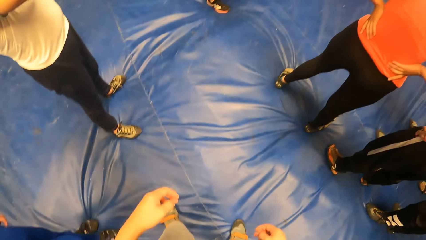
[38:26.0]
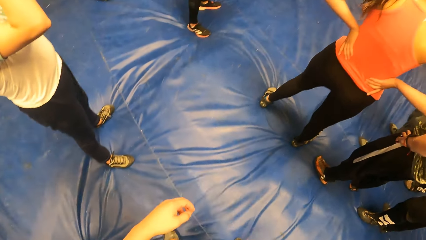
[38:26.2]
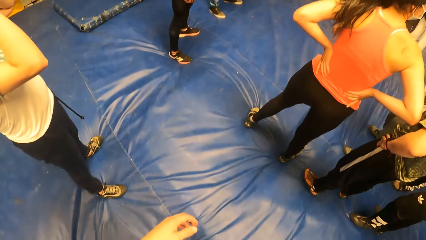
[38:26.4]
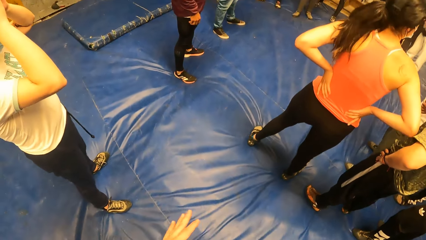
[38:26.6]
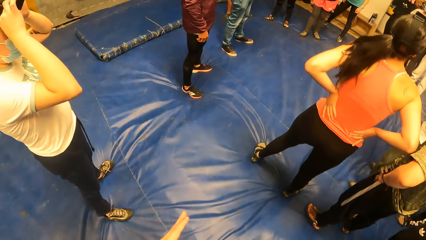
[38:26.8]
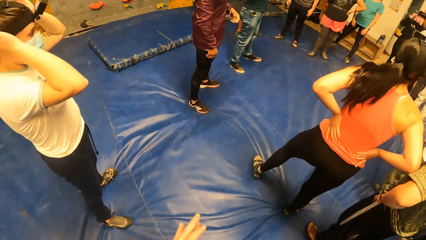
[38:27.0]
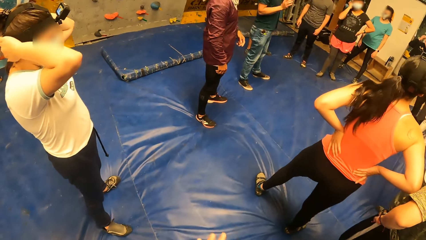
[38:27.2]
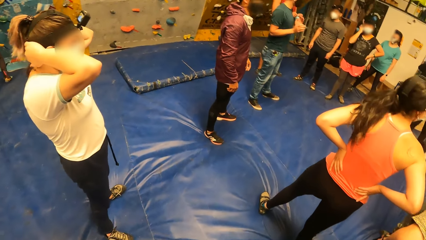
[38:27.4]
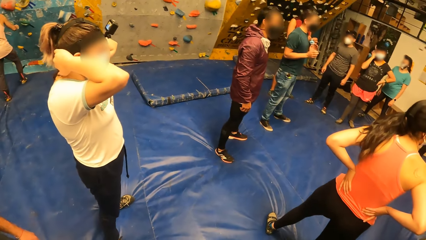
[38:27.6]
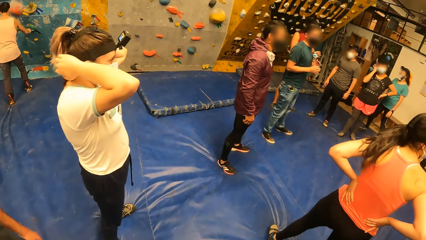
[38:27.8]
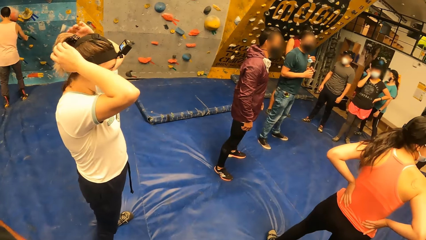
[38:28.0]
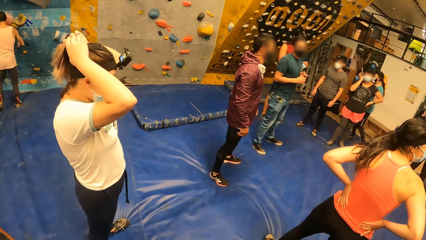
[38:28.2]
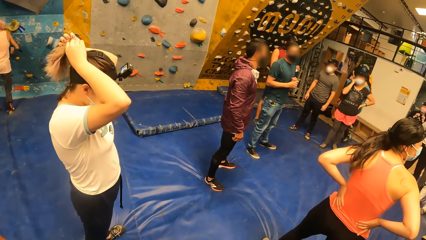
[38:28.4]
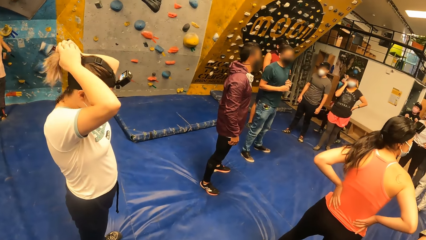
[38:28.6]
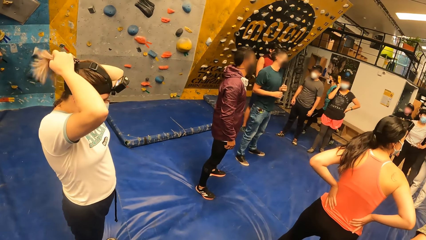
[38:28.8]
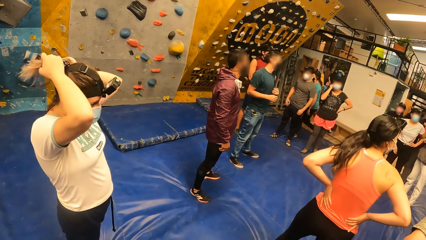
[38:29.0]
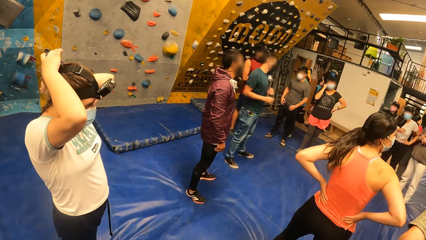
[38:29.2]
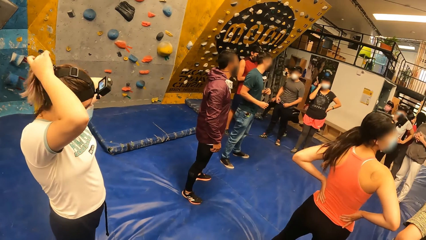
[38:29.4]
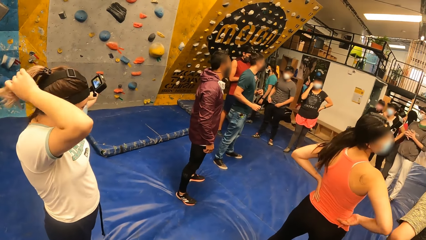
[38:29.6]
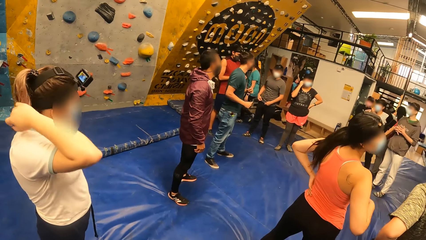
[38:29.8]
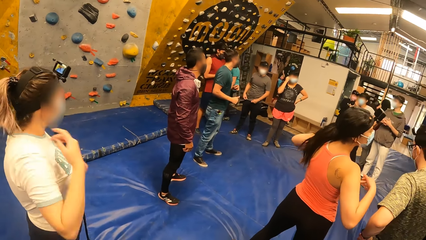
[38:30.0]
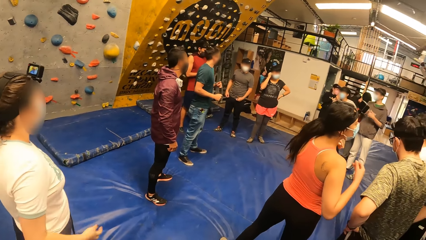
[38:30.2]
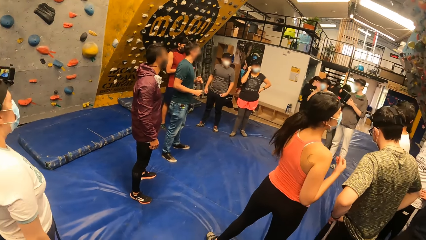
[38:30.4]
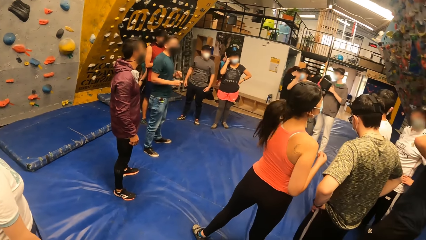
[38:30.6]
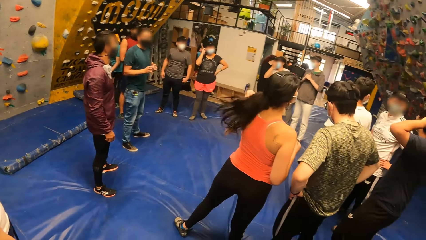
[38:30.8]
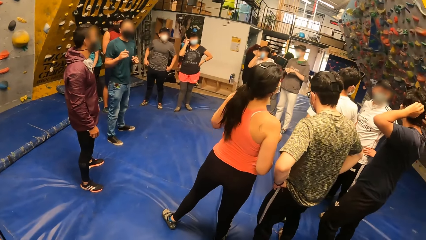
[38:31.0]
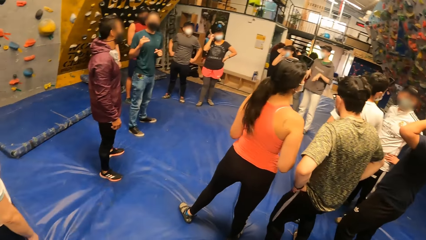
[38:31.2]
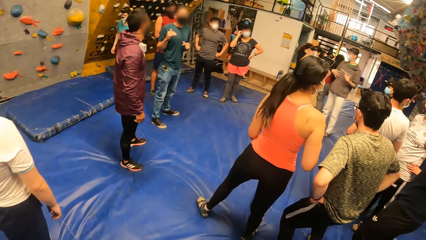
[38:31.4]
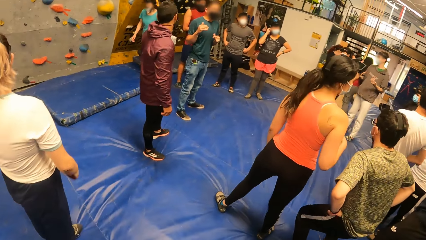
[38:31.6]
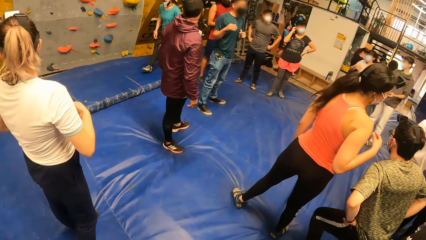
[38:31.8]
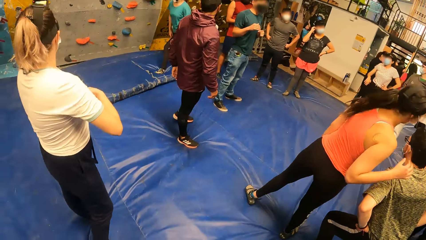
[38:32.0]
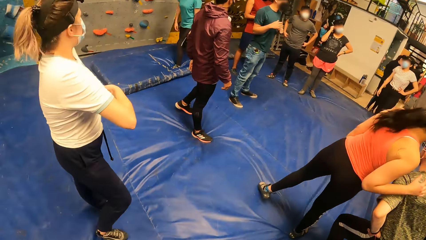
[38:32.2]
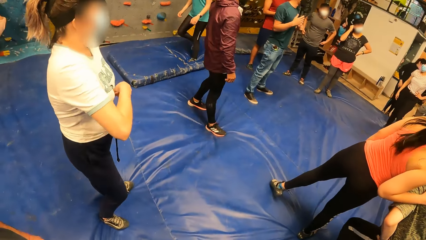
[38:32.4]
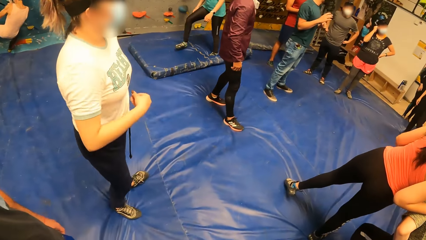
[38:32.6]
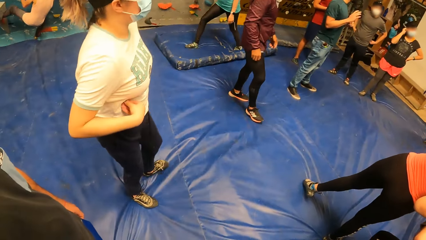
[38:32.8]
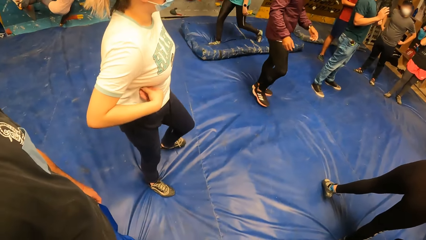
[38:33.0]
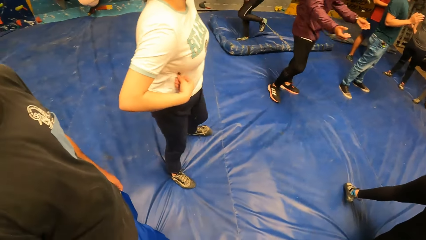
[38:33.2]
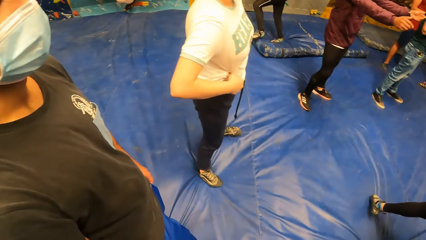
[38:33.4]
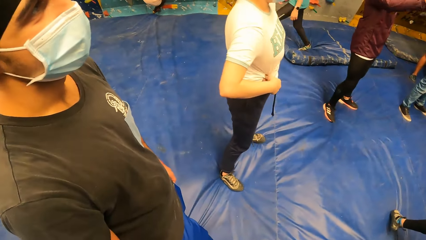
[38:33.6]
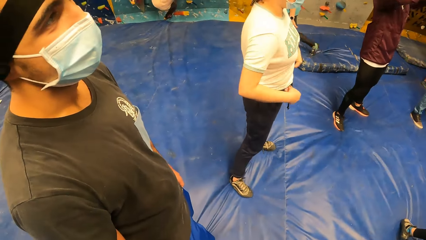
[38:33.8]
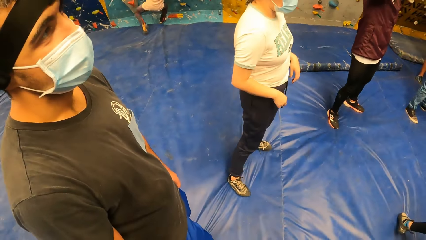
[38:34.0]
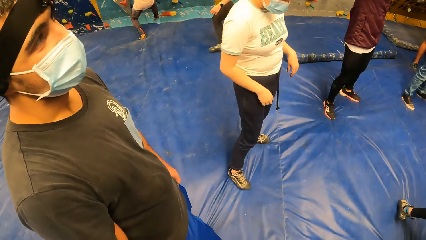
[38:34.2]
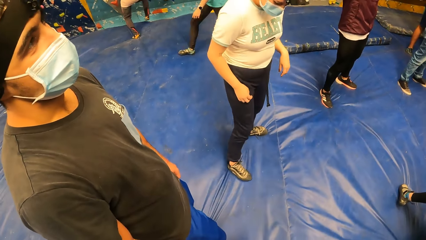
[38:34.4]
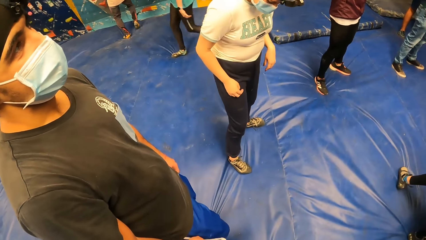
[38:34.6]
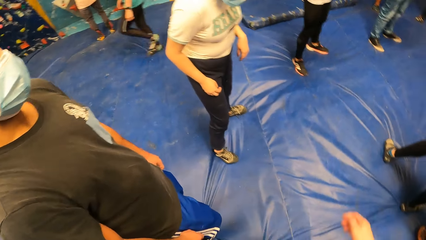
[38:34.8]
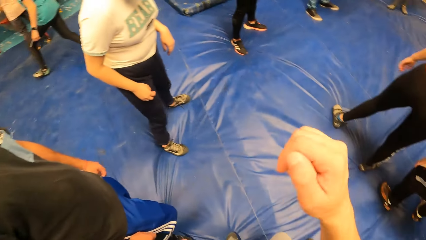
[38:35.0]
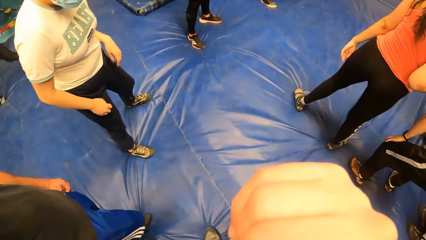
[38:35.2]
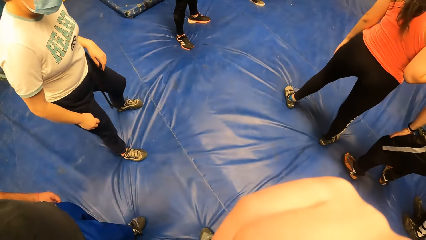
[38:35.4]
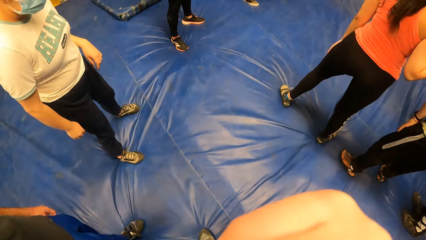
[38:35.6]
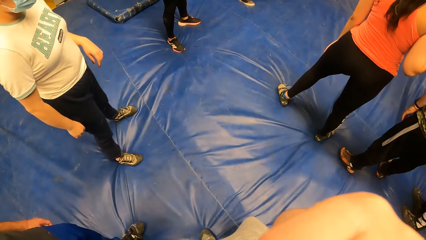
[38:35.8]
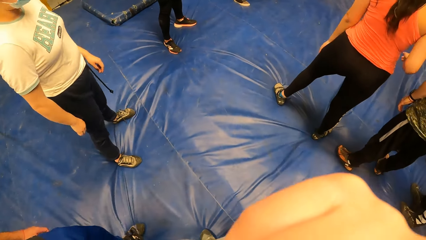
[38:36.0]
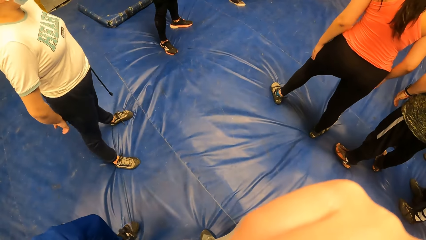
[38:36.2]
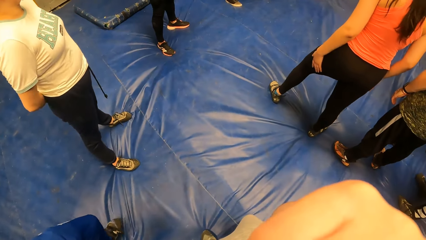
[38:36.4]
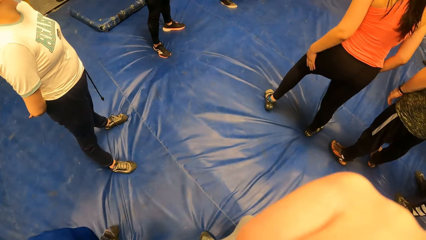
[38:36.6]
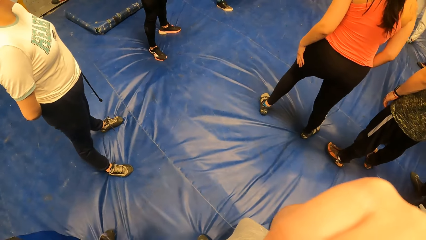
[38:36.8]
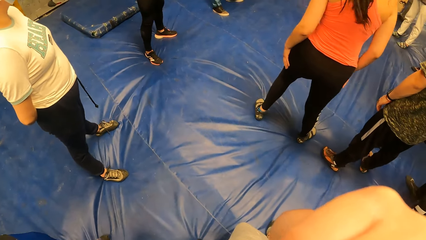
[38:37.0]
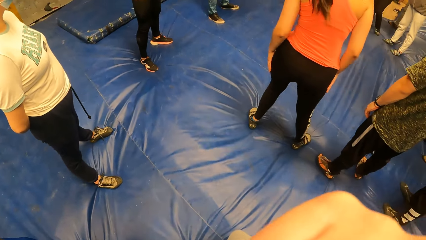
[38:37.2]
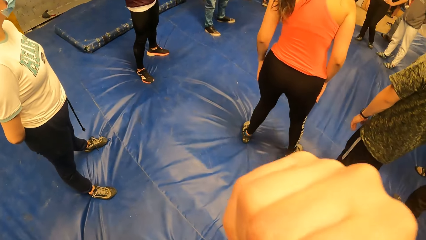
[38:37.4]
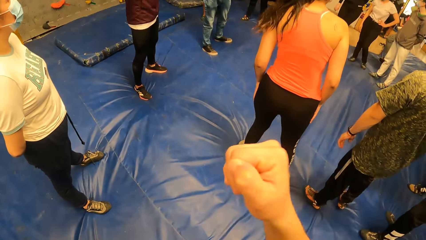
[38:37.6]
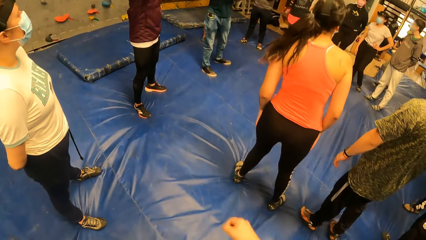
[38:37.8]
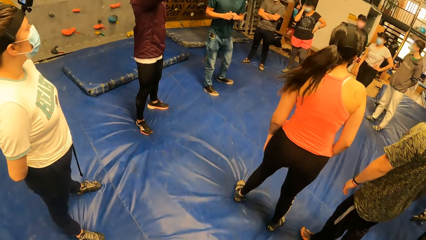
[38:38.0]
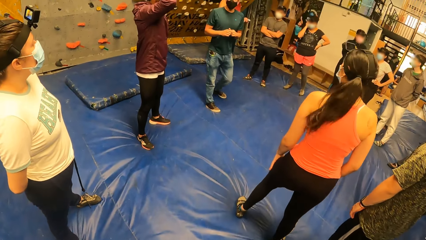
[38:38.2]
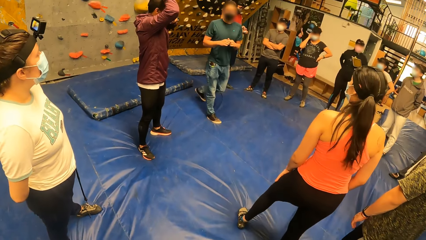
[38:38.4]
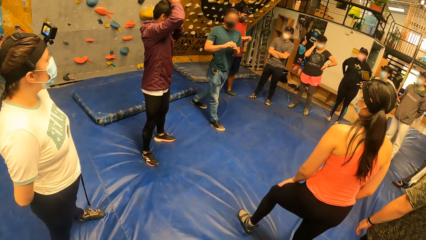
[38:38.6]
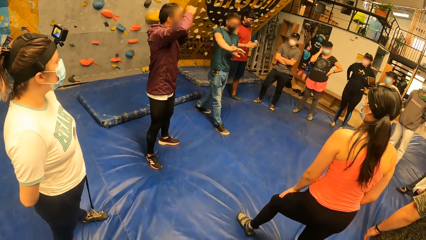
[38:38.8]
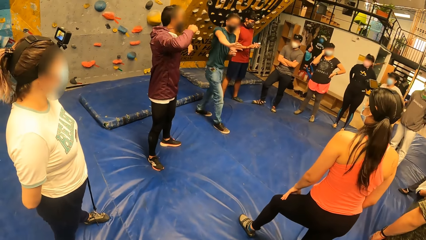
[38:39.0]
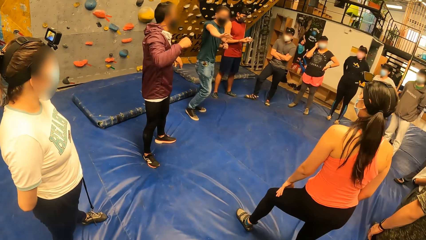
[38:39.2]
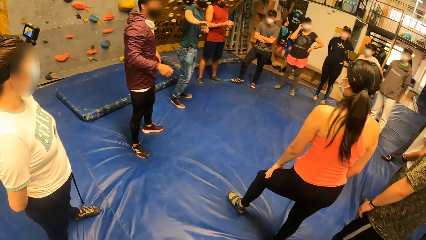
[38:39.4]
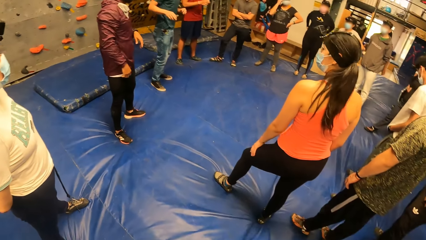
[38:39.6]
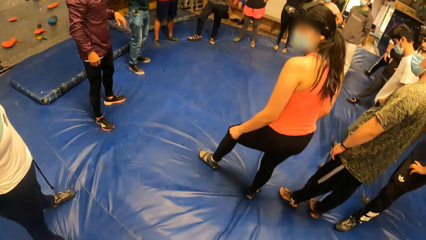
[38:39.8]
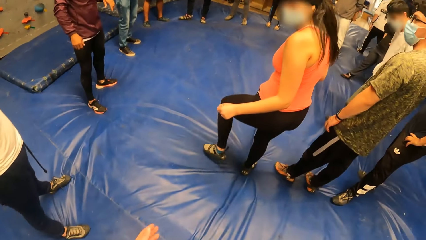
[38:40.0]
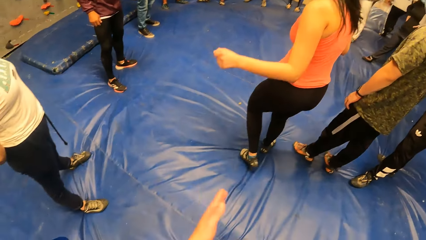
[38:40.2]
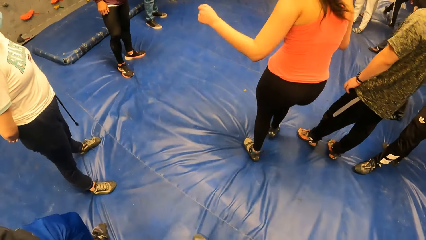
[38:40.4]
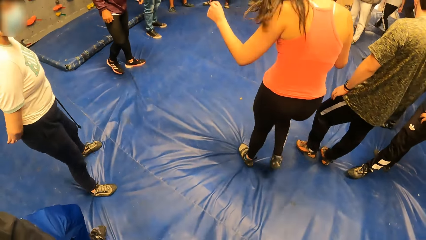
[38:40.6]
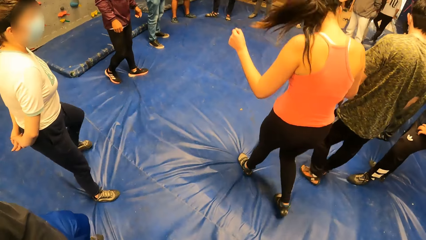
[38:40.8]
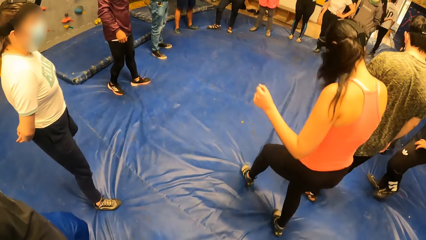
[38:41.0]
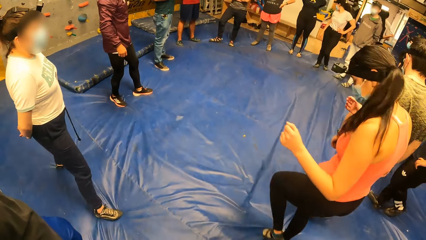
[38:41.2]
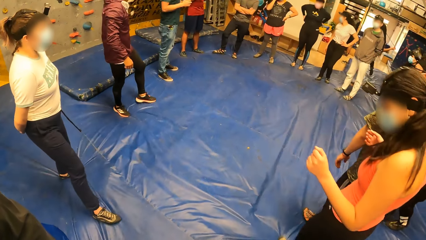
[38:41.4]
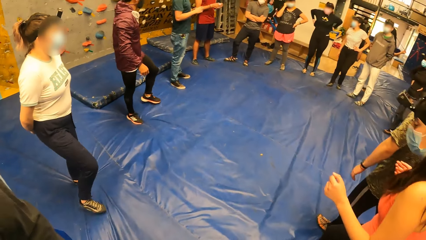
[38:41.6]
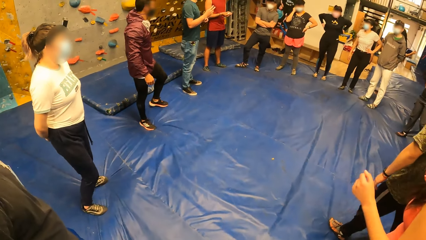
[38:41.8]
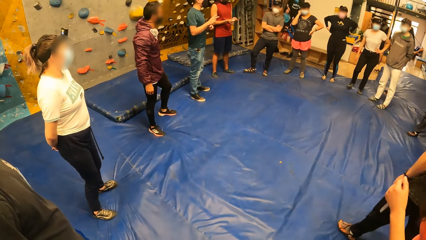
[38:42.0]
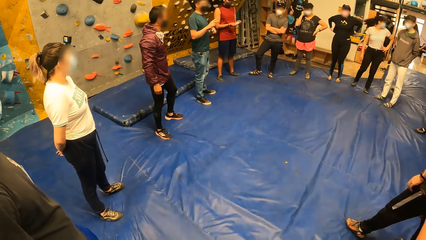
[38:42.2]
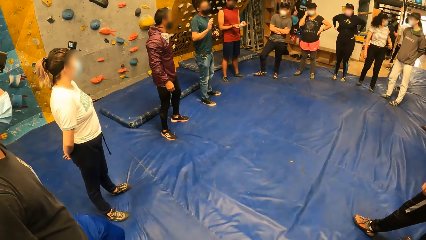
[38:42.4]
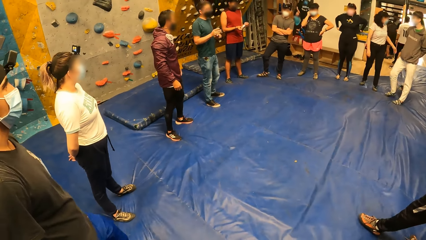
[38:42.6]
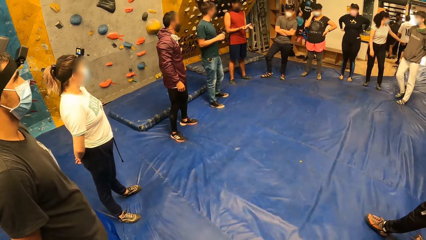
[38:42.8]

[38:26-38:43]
The camera wearer walks around. They touch the face. They scratch the face. A man tells people to move behind.
